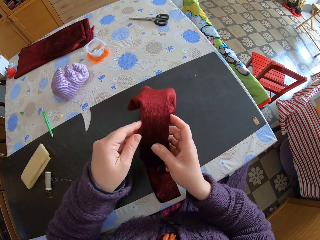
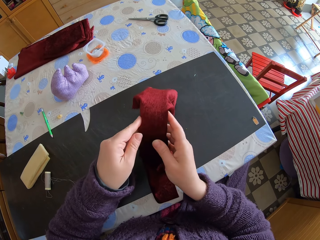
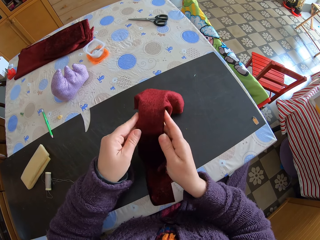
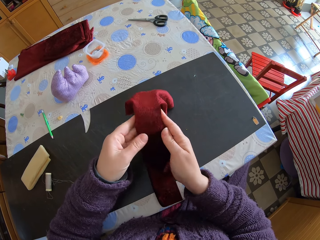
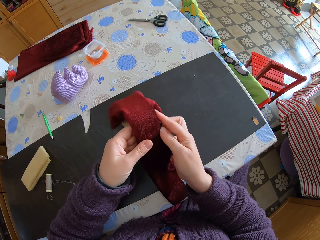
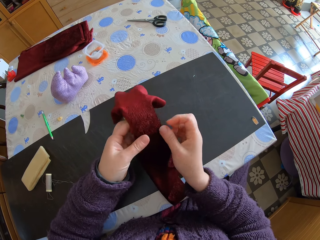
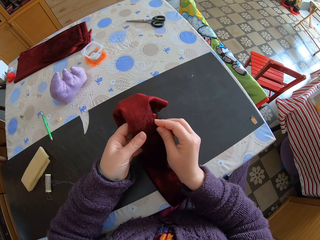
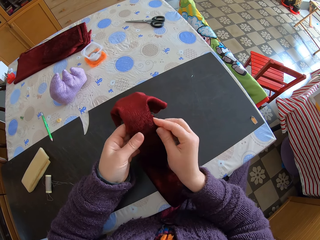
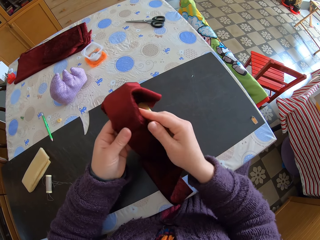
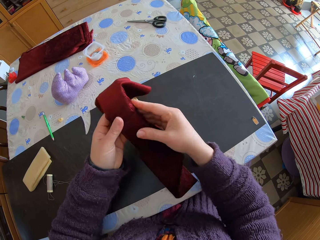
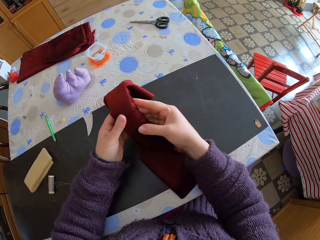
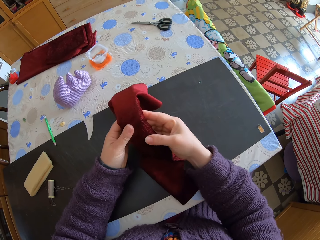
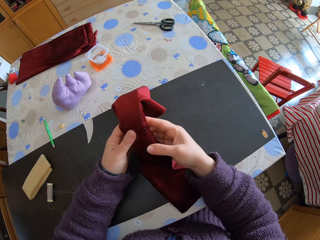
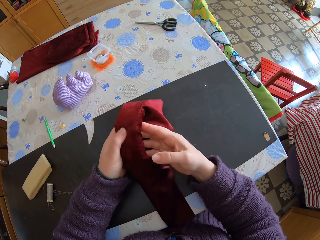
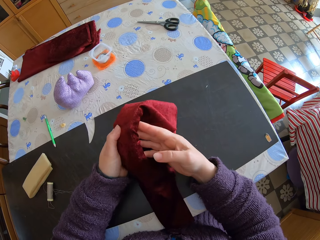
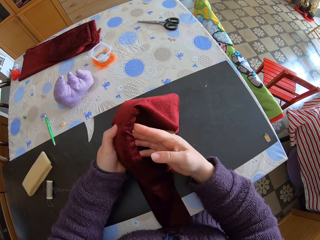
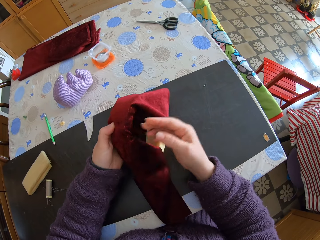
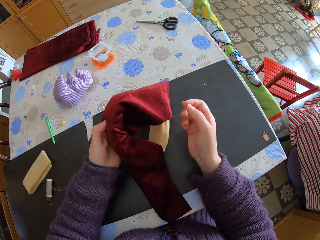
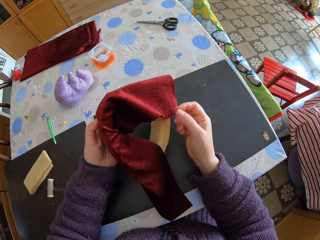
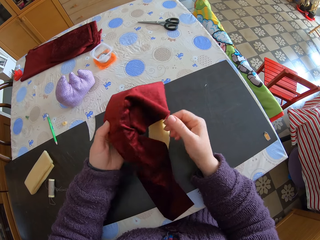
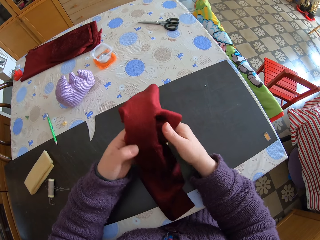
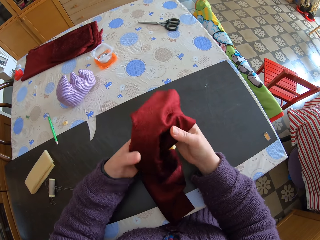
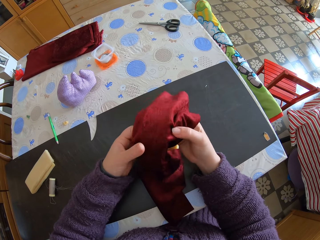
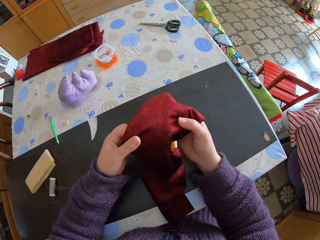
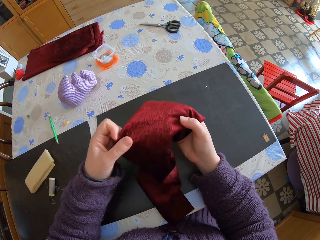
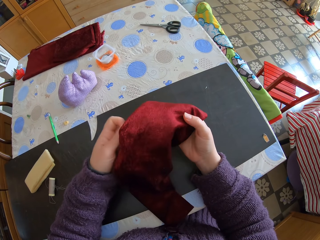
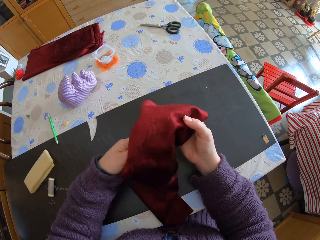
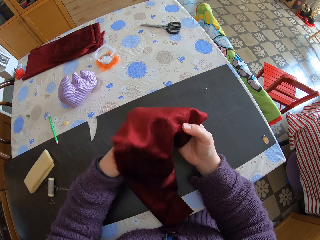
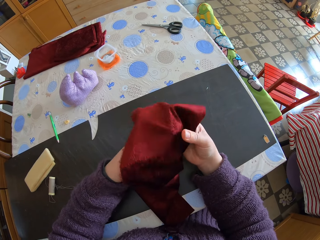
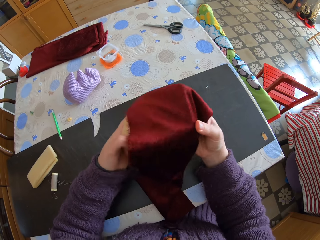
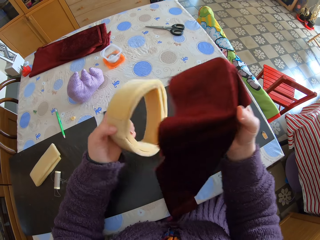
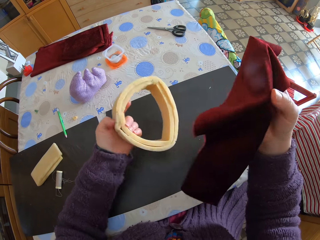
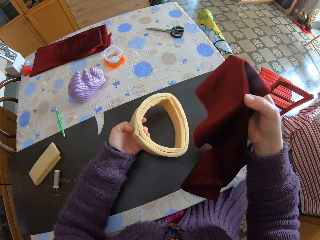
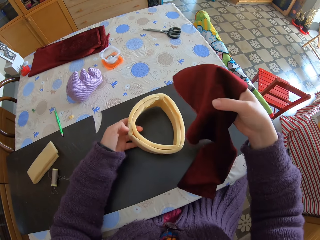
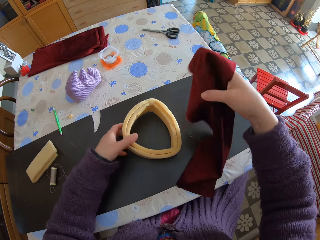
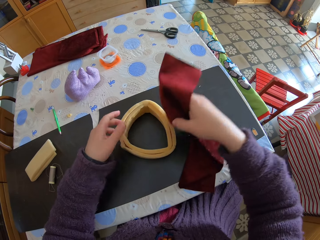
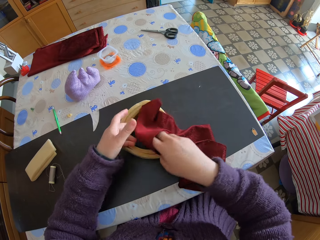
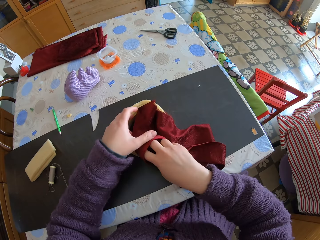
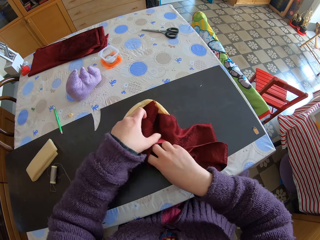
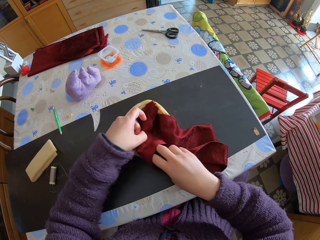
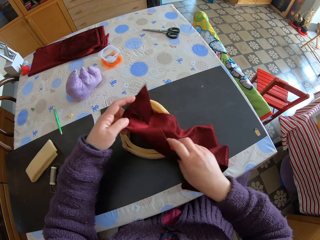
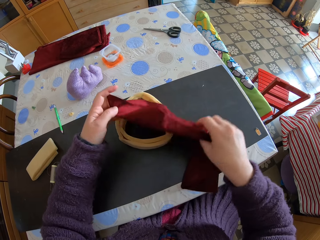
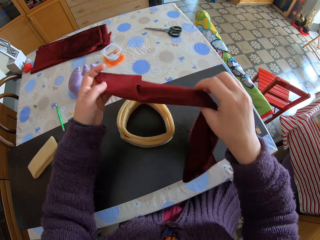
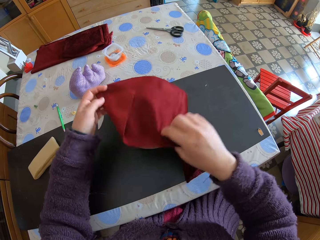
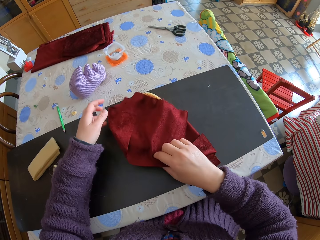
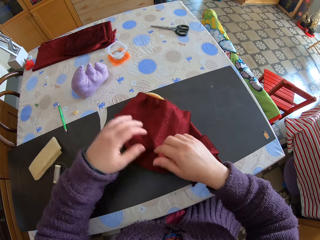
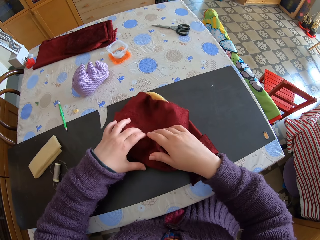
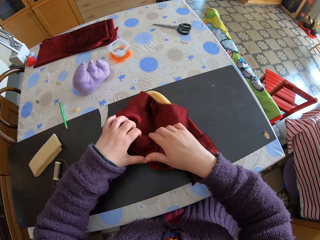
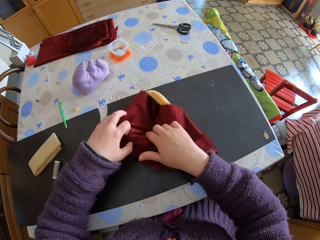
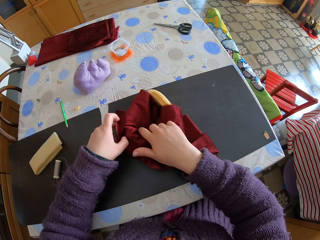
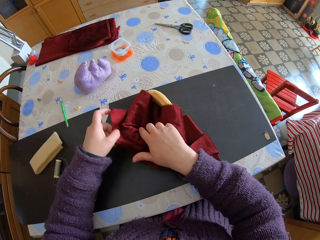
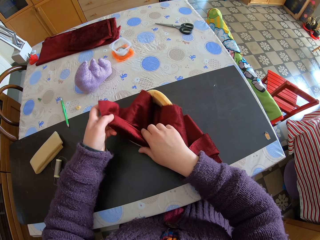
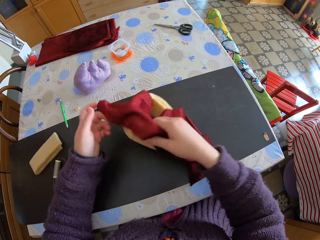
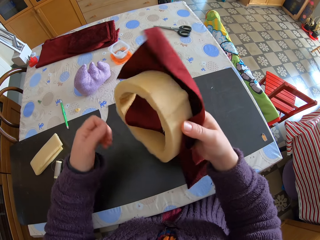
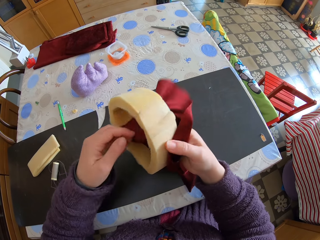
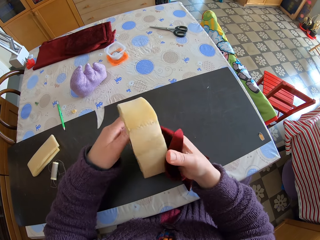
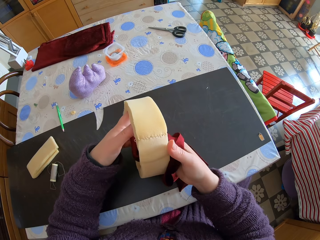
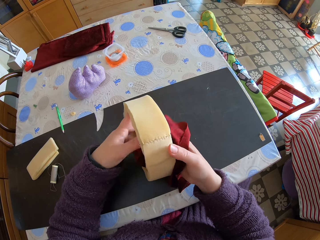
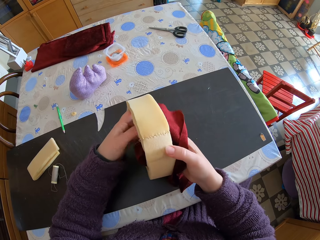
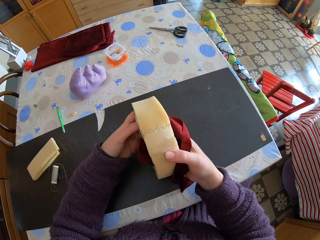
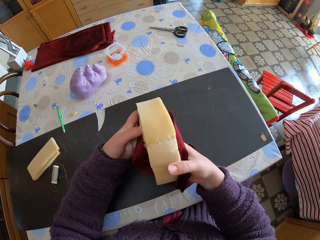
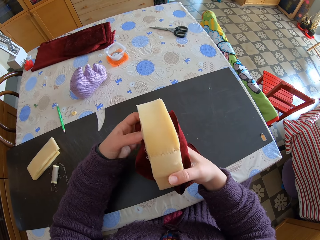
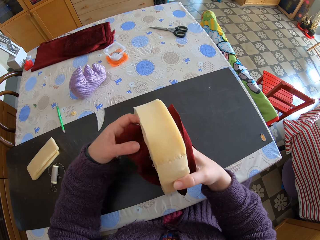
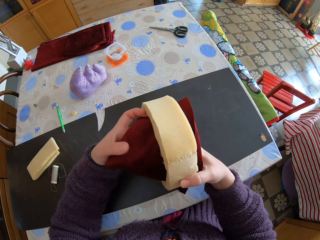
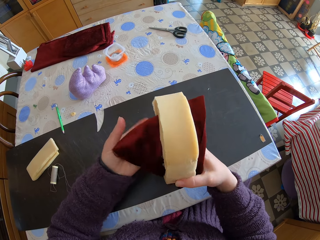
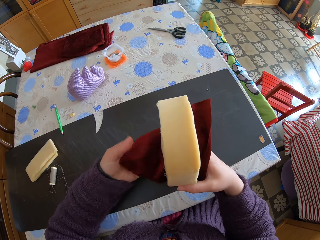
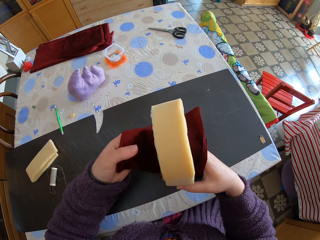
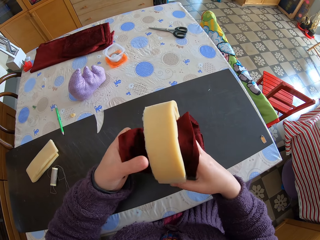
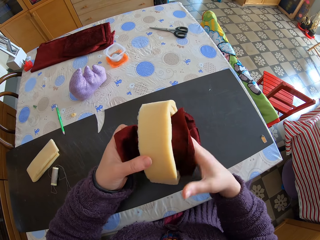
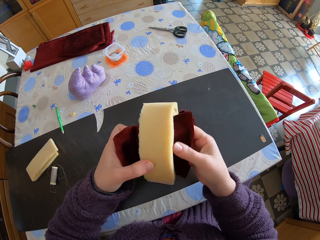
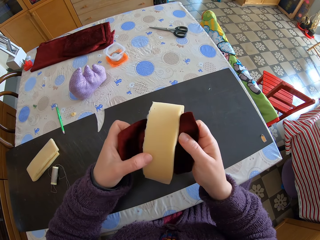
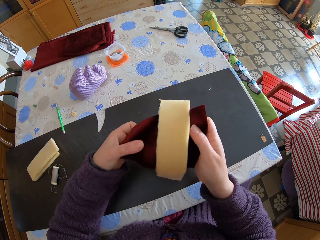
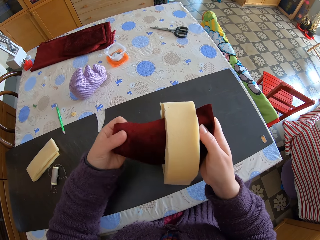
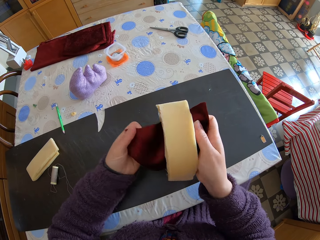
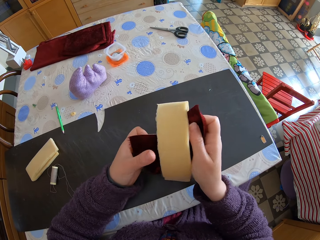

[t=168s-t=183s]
The camera wearer passes the piece of sponge or foam to the left hand. They unfold the piece of cloth from the piece of sponge, remove the piece of cloth from the foam, and lift the piece of cloth. They put the piece of sponge on the table. They put the piece of cloth on the piece of sponge. They lift the piece of cloth. They spread the piece of cloth on the foam. They put the piece of cloth on the piece of sponge. They pick up the foam and piece of cloth. They wrap the piece of cloth around the foam.

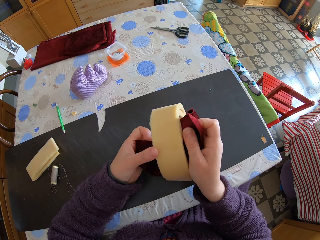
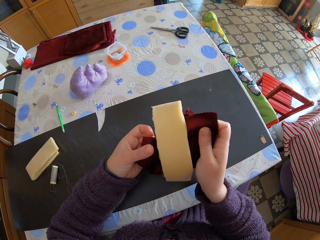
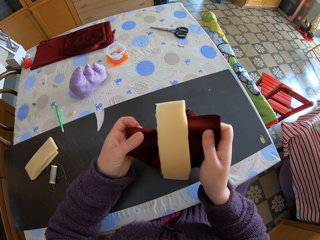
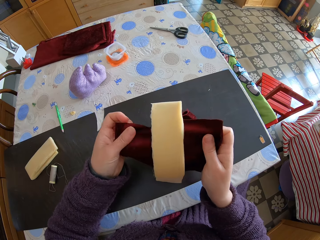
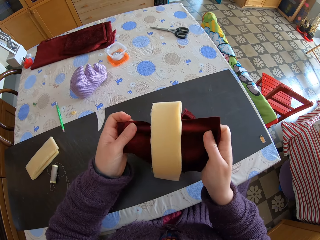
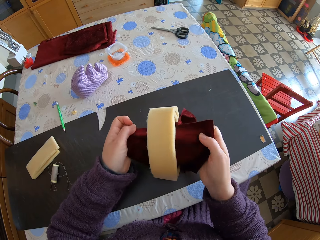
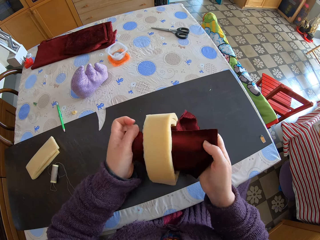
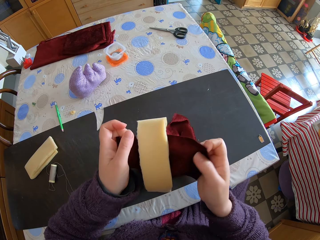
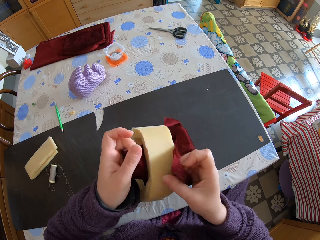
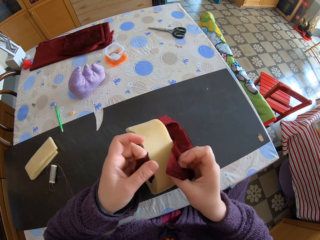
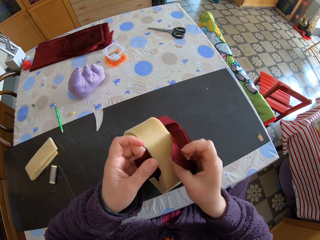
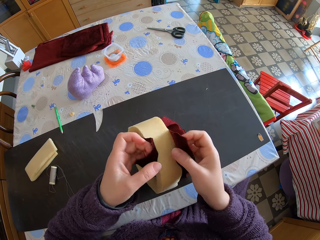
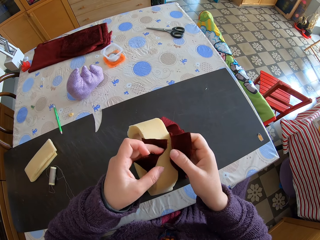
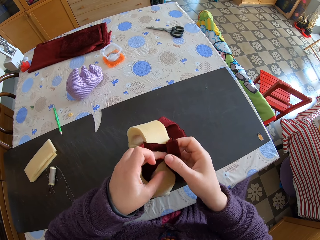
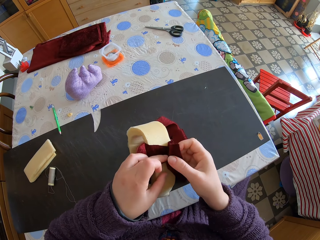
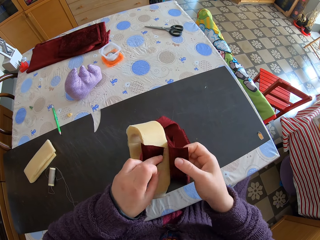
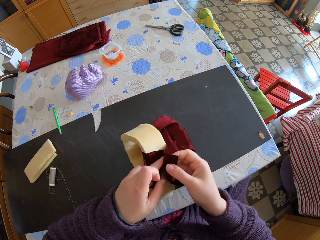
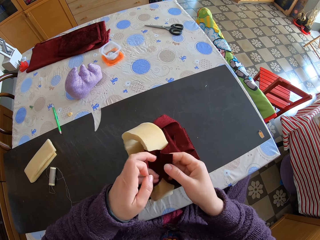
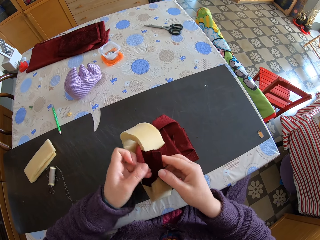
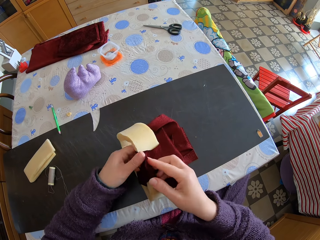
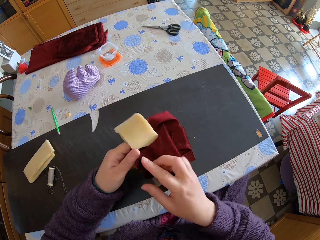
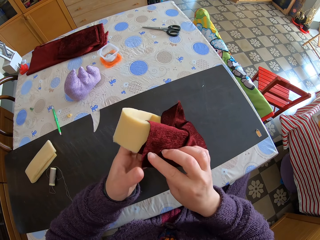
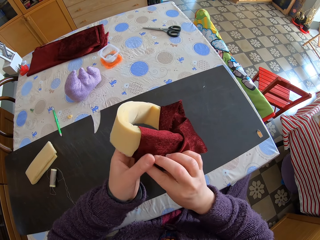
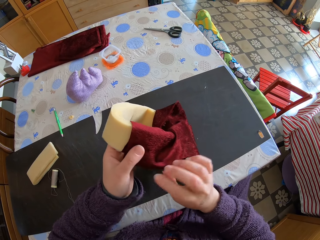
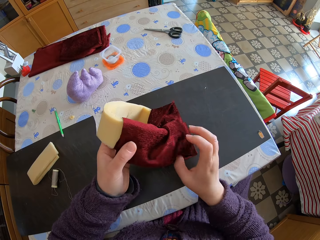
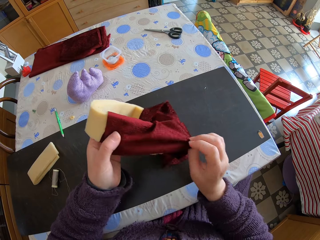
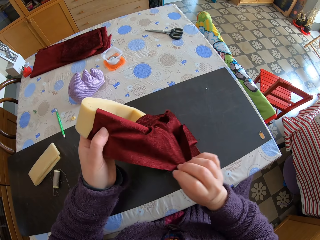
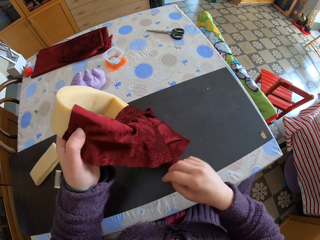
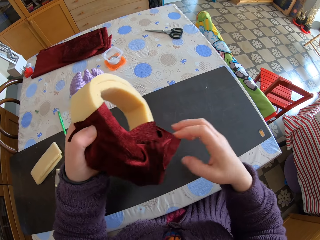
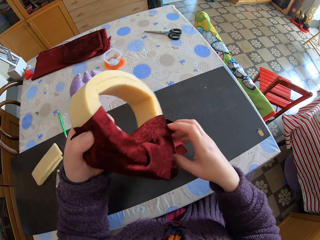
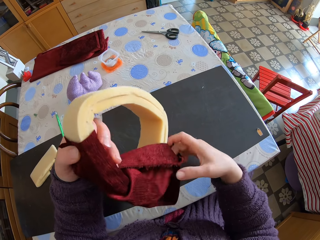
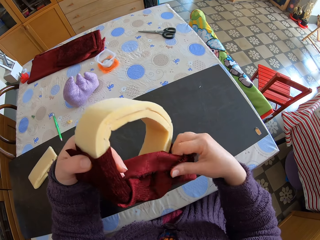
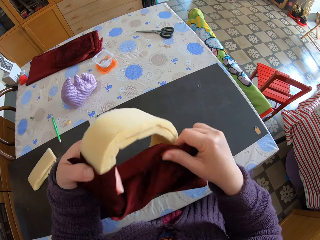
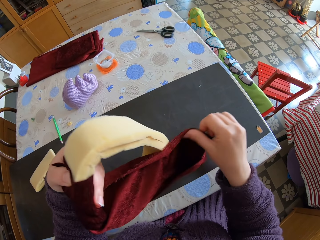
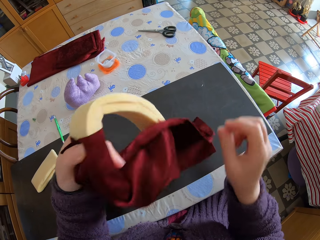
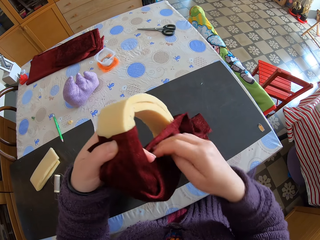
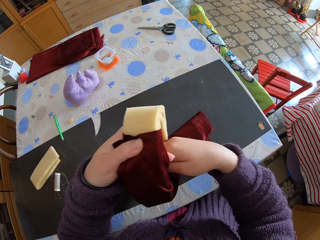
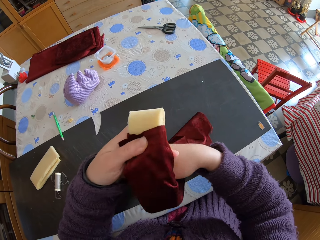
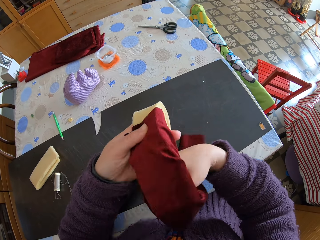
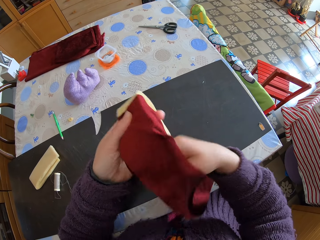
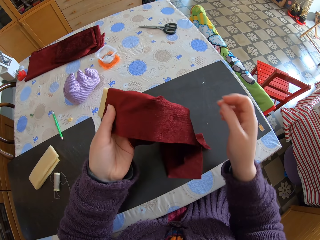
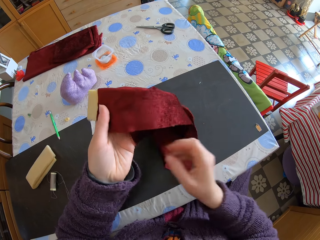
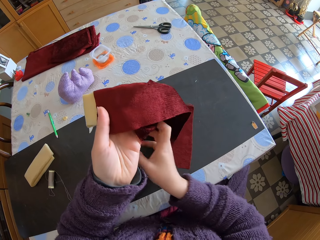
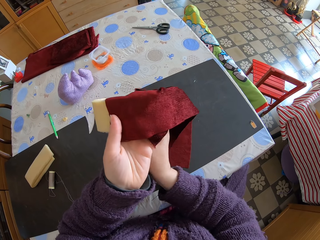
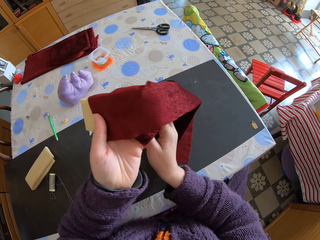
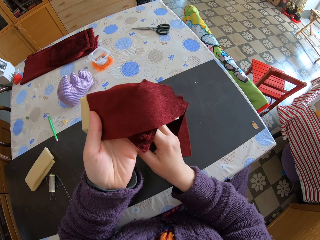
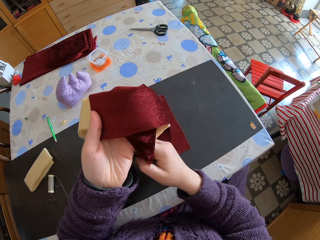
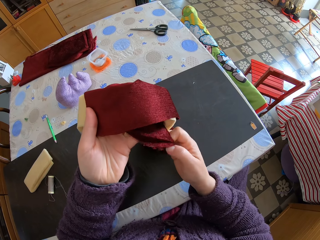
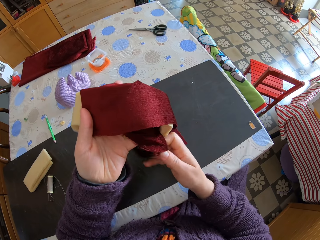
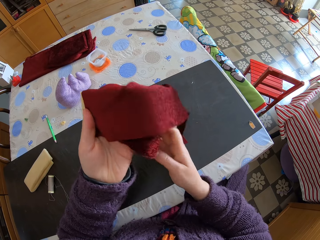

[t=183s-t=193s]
The camera wearer passes the piece of sponge to the left hand. They straighten the piece of cloth.
